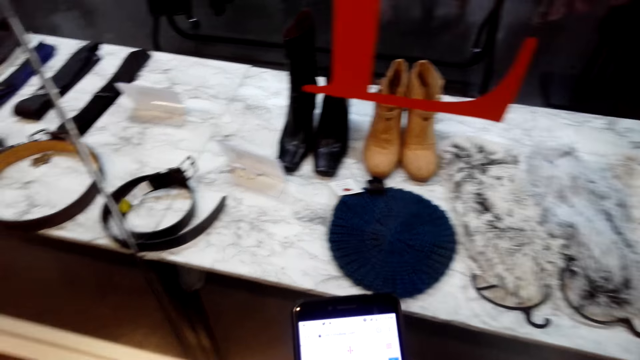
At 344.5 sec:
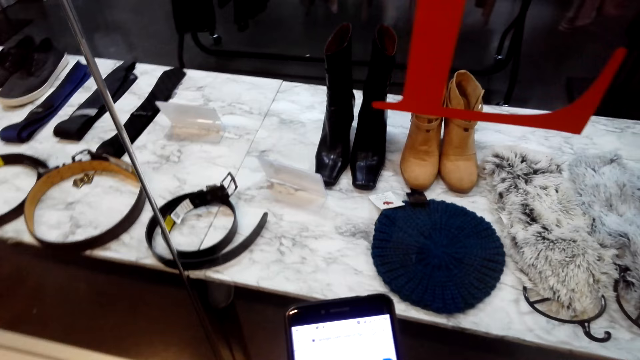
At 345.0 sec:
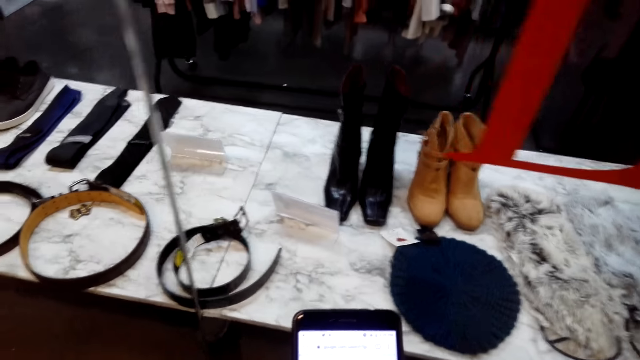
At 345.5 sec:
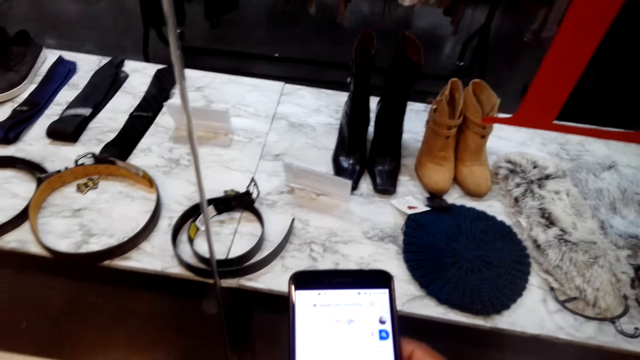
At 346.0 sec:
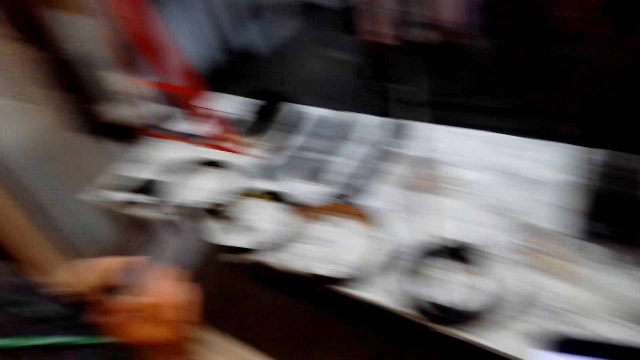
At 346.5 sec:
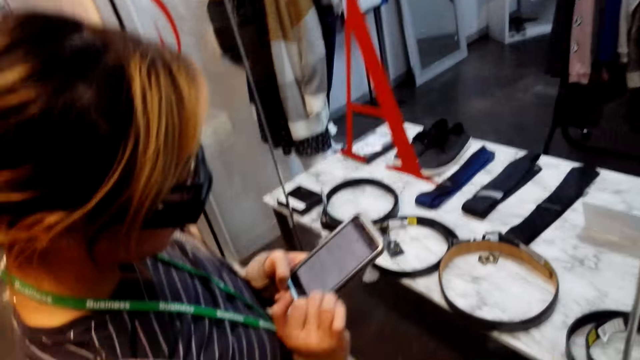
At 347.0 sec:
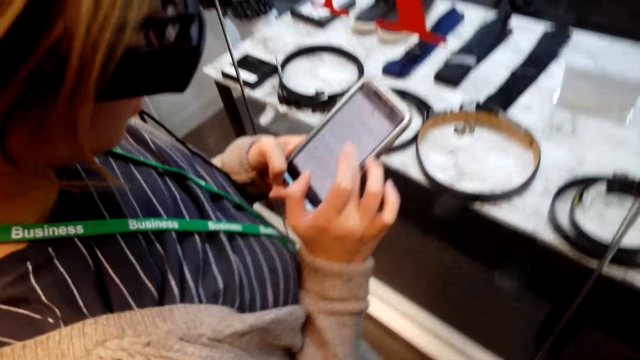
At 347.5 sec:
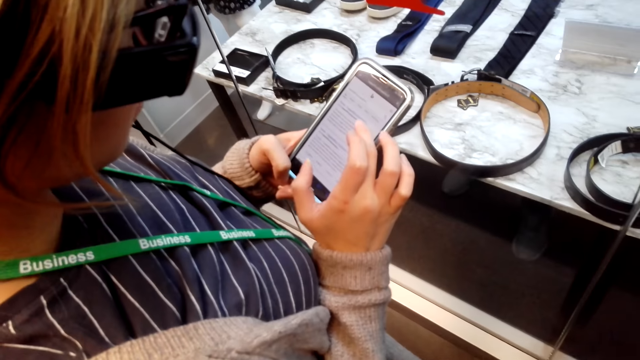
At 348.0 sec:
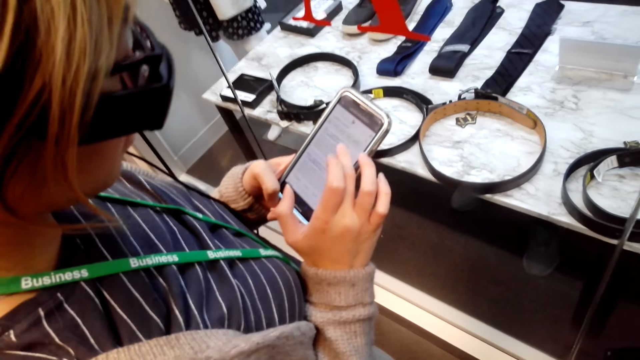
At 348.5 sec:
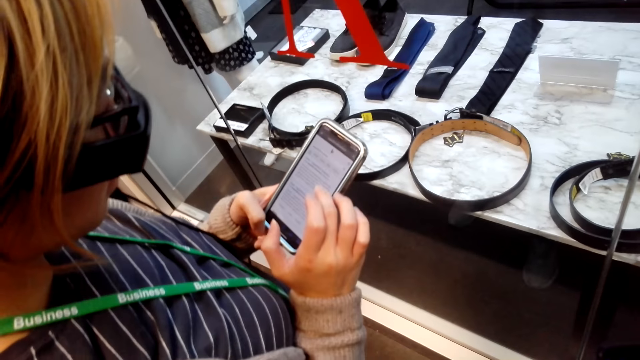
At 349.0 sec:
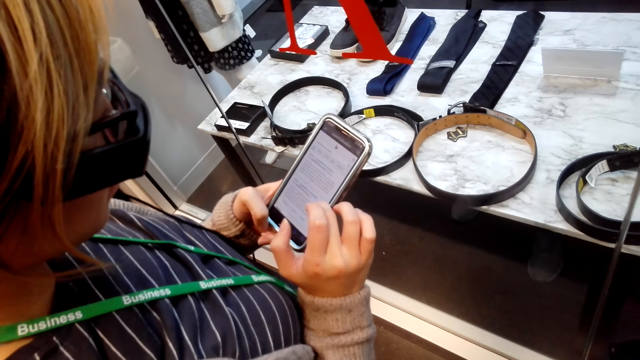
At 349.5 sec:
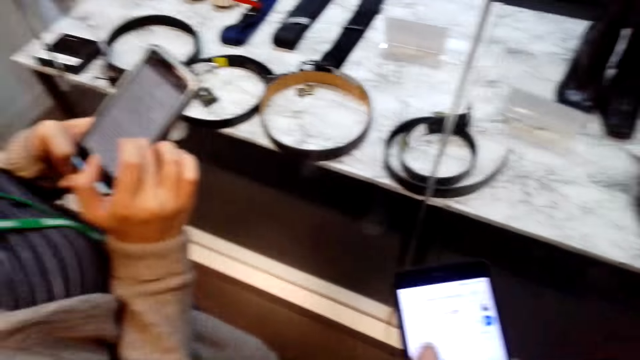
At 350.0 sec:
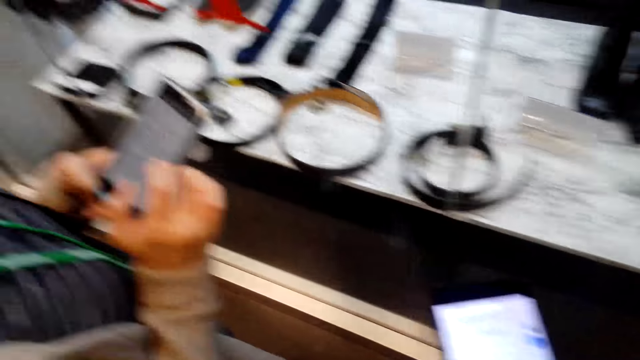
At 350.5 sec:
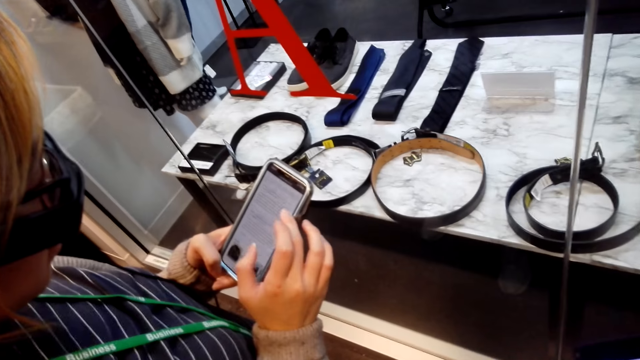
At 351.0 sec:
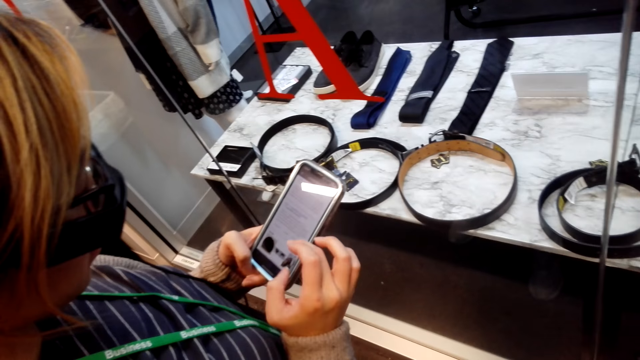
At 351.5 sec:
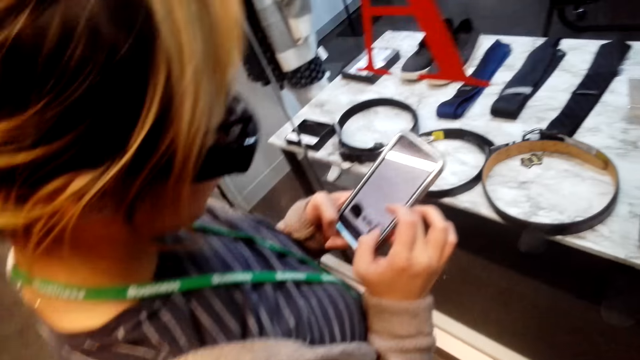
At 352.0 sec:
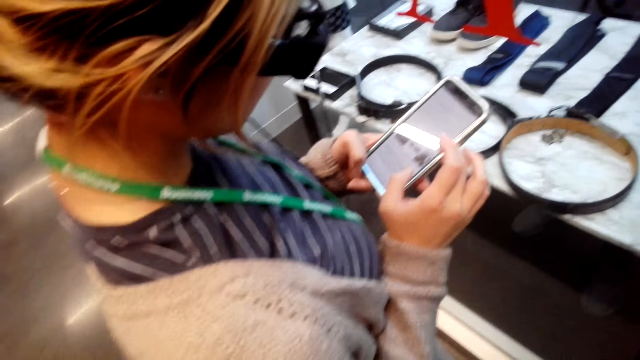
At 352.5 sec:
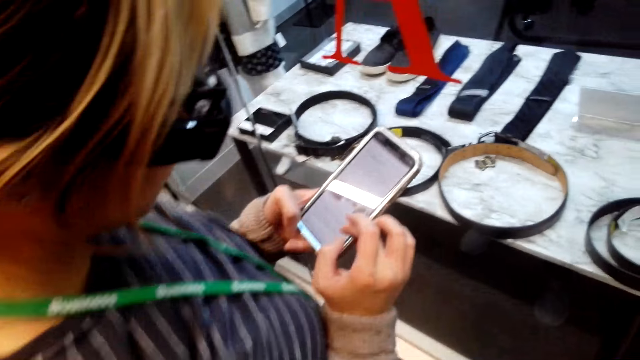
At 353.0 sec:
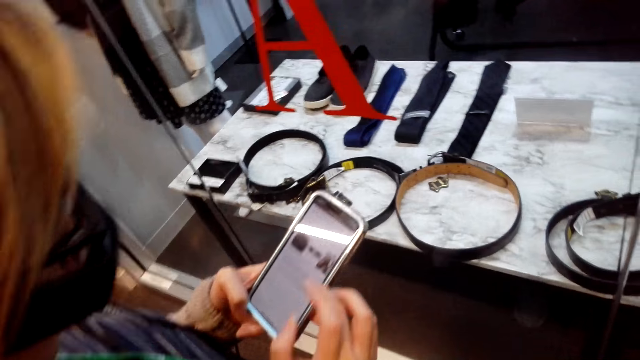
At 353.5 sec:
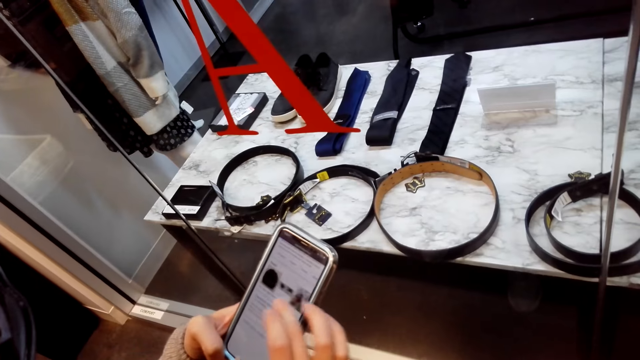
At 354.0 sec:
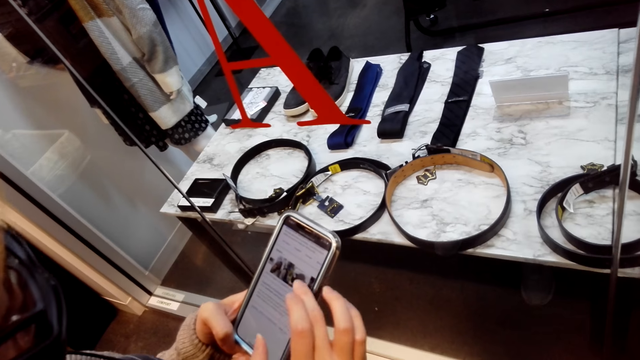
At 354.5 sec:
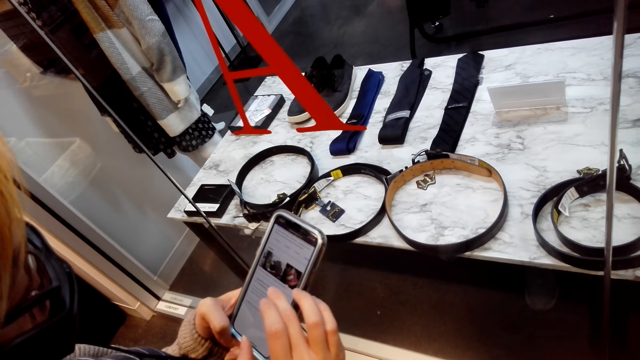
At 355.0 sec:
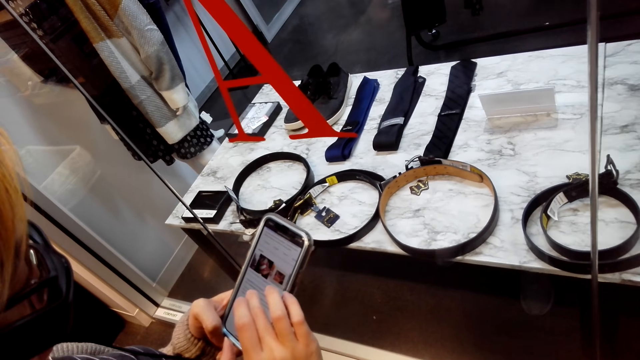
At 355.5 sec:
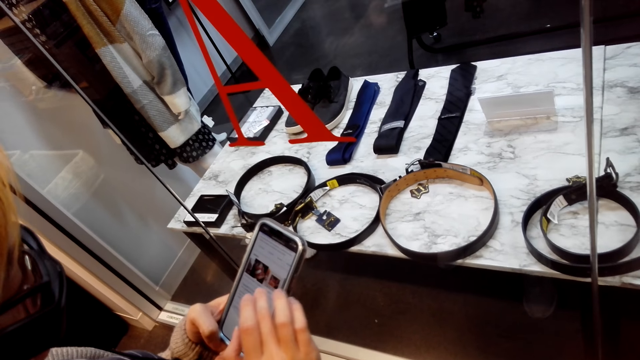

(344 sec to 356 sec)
A woman swipes on the phone's screen.

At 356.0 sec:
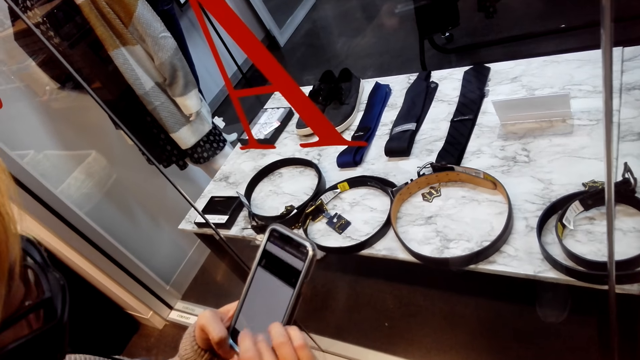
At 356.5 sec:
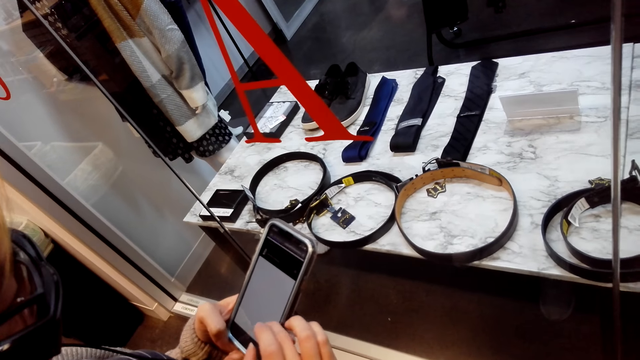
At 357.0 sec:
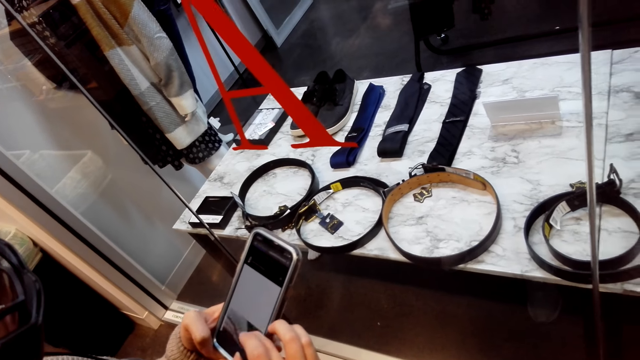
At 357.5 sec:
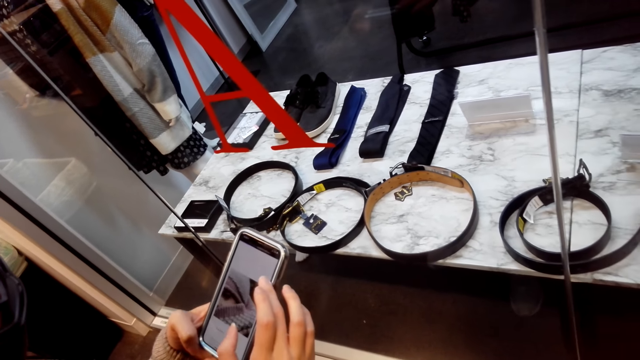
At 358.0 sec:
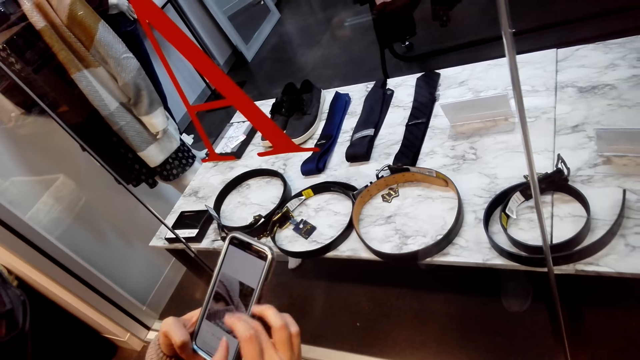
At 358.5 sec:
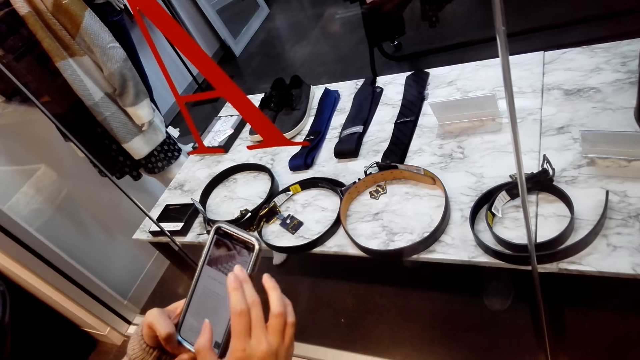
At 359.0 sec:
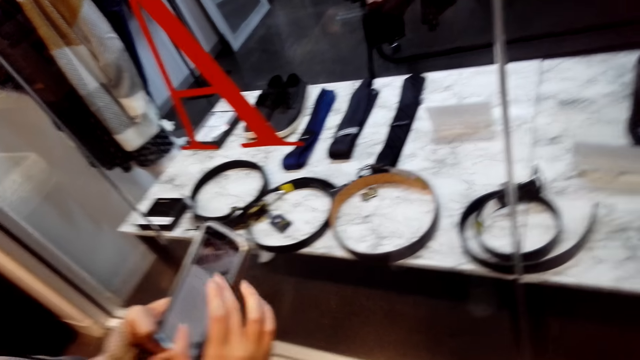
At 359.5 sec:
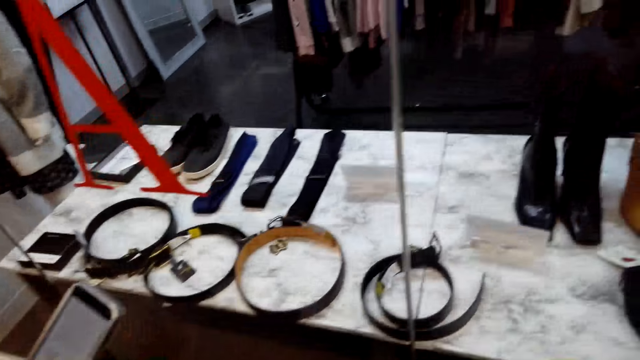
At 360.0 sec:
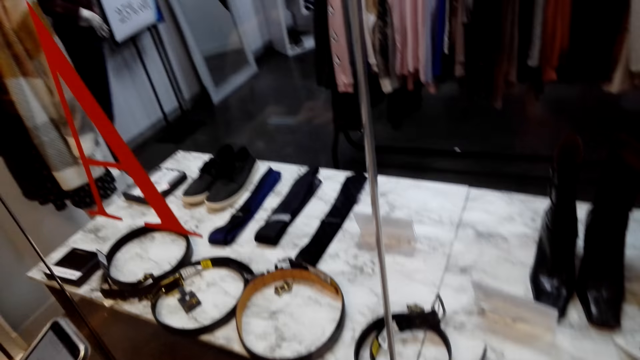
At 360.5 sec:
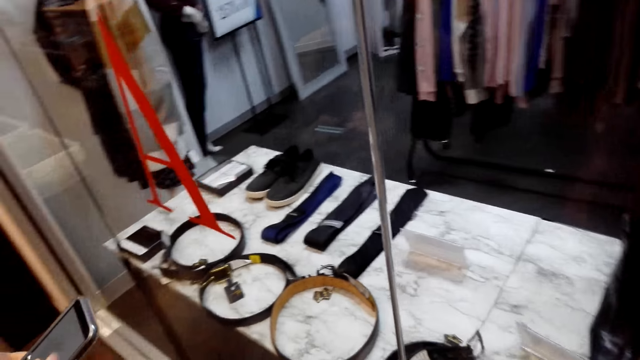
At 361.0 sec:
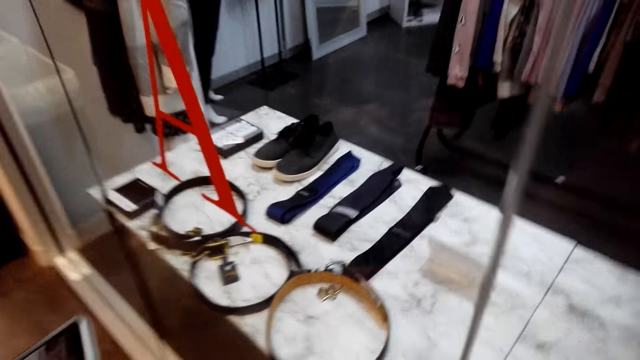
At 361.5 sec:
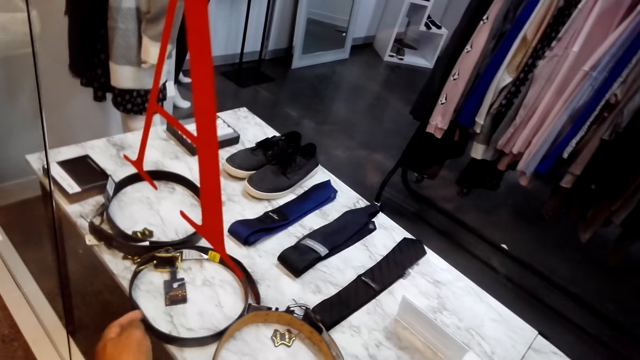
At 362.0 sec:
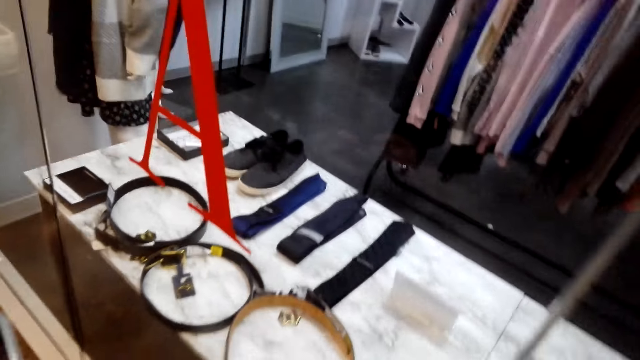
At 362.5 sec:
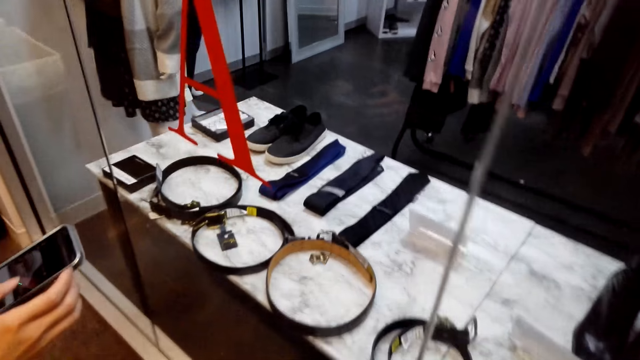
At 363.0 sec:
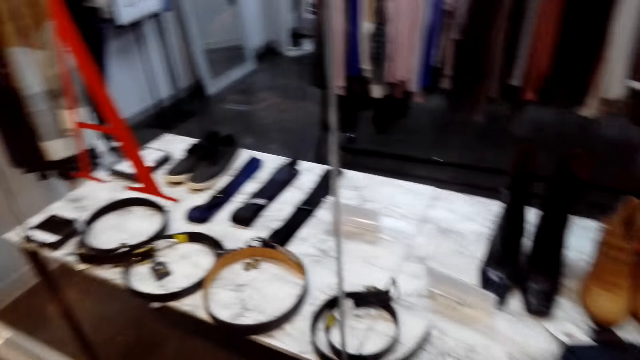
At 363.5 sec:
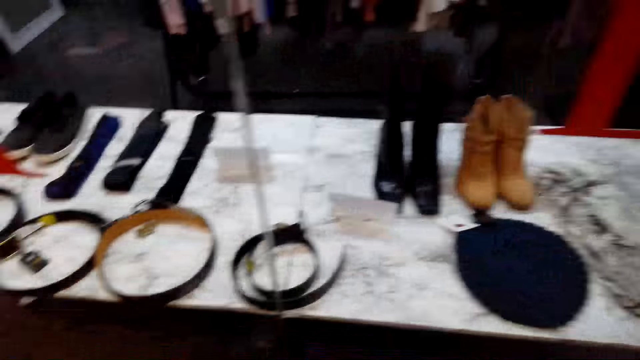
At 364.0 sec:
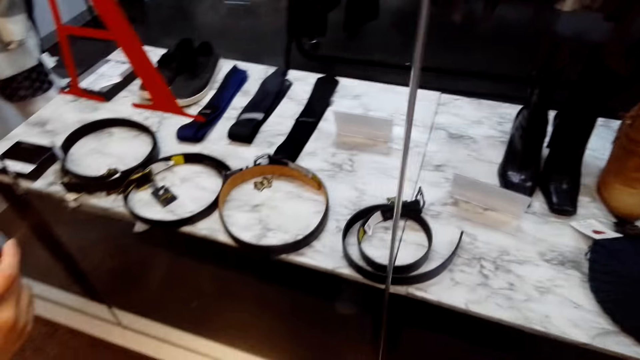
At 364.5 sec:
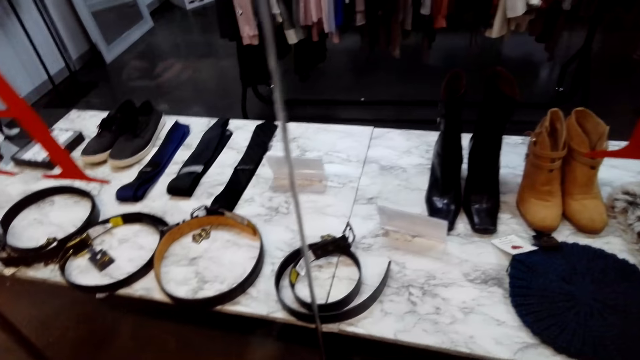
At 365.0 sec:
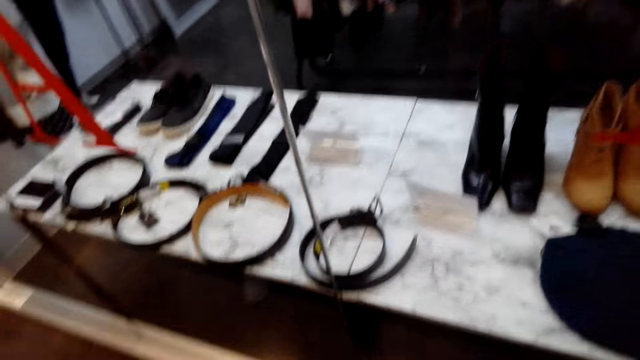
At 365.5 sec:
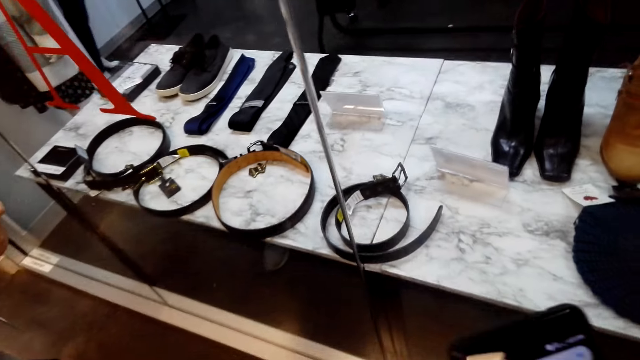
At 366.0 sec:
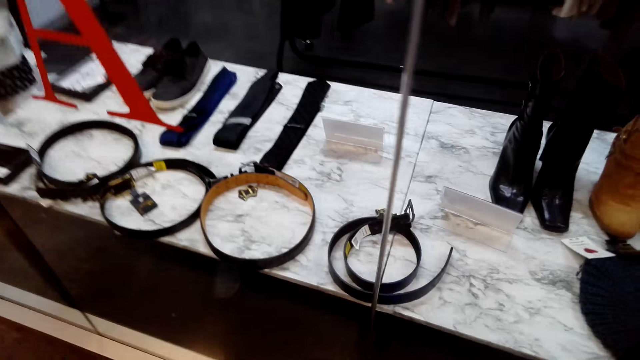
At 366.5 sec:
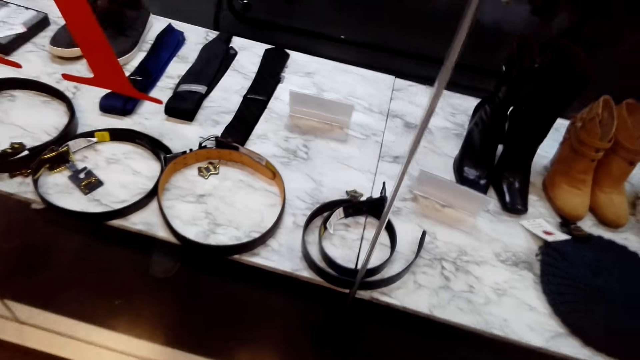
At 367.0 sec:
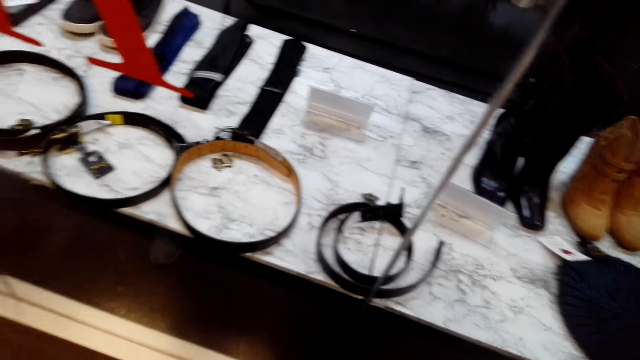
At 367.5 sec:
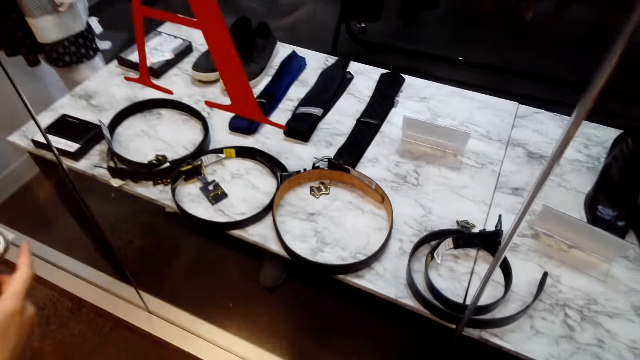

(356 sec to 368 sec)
The camera wearer looks at the display. They look at the shoes. They lift up the phone. They look at the belt.
